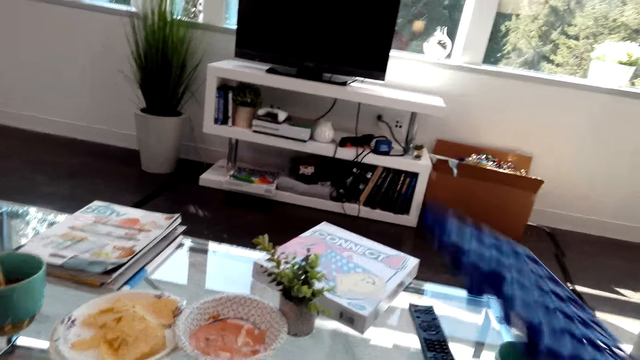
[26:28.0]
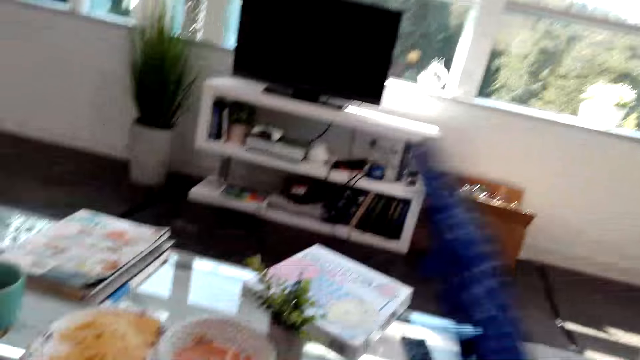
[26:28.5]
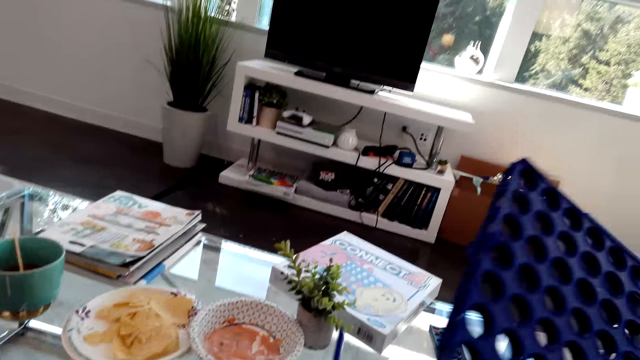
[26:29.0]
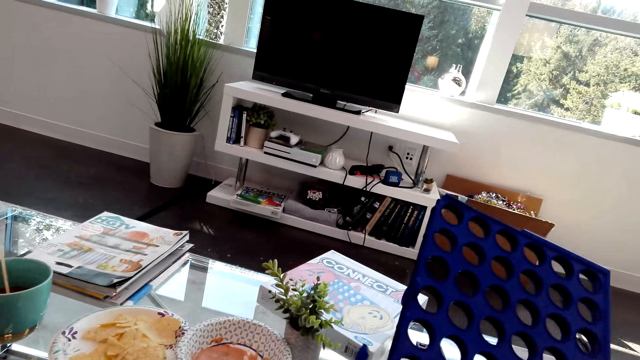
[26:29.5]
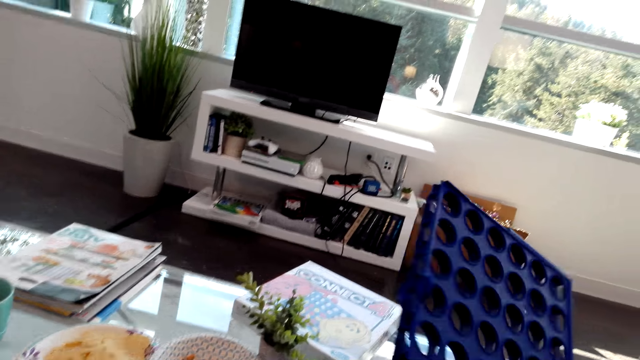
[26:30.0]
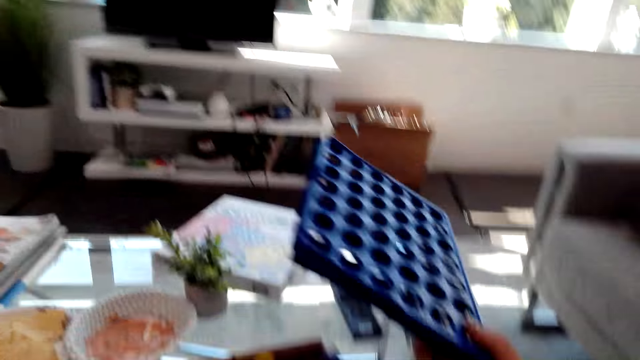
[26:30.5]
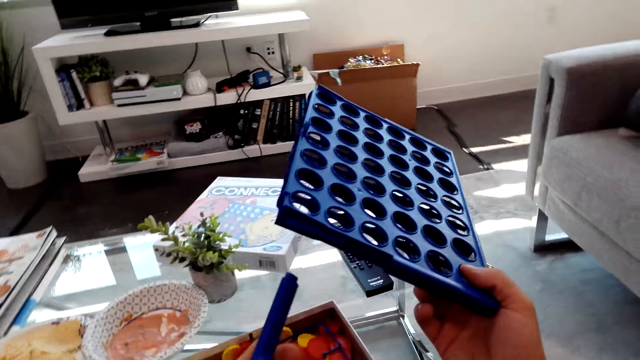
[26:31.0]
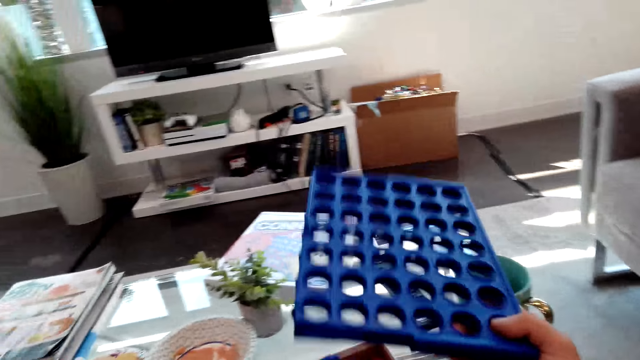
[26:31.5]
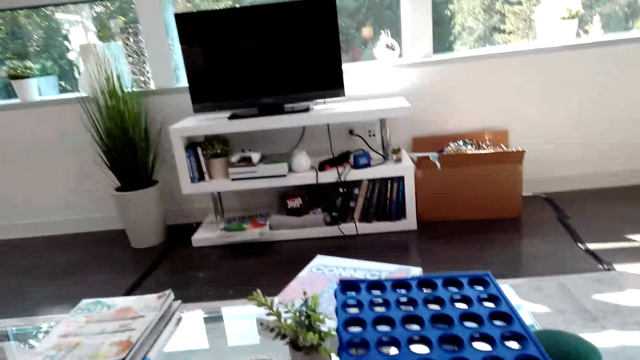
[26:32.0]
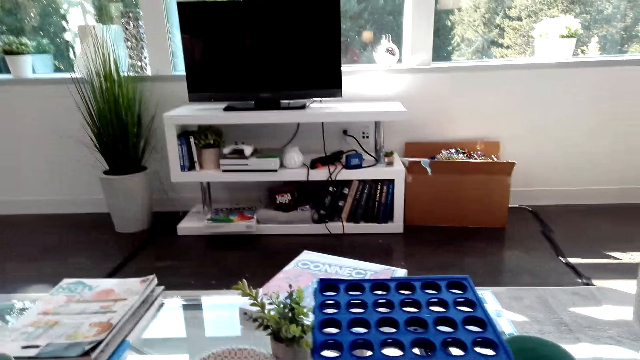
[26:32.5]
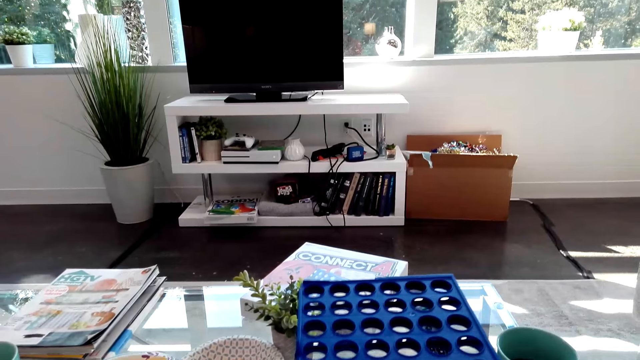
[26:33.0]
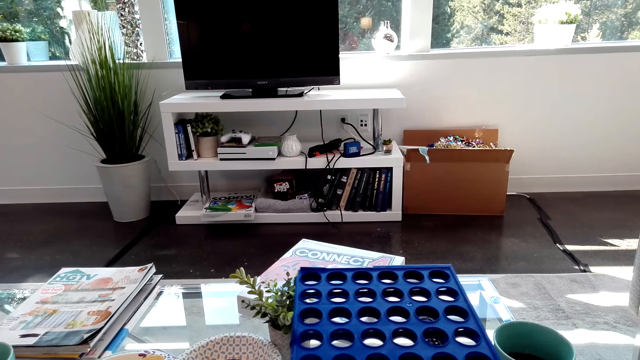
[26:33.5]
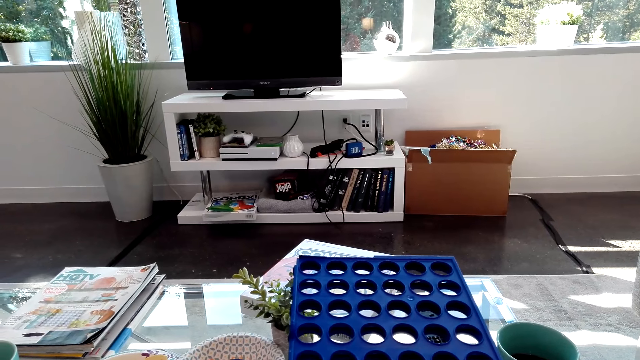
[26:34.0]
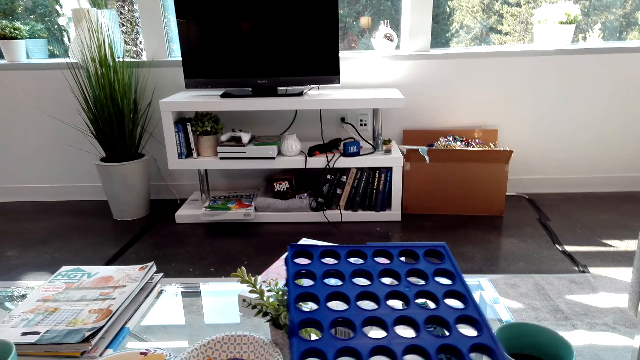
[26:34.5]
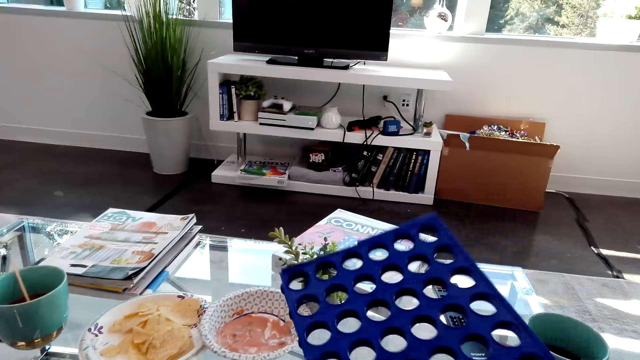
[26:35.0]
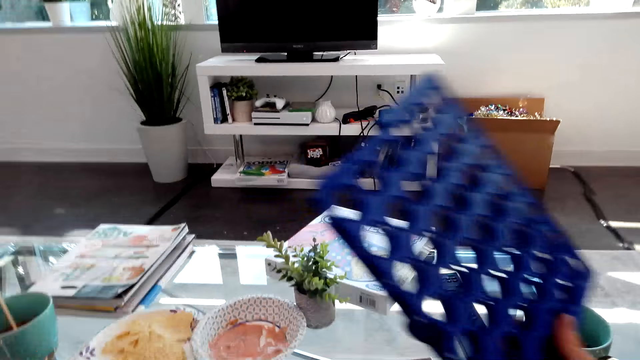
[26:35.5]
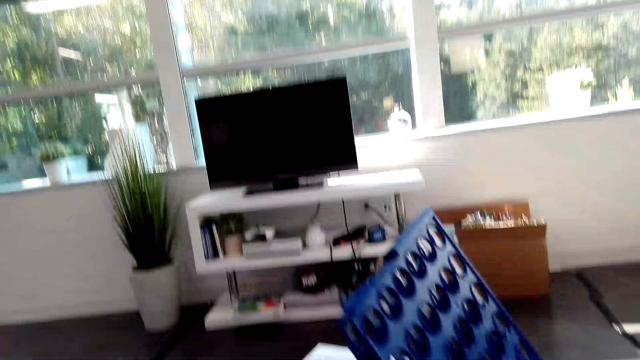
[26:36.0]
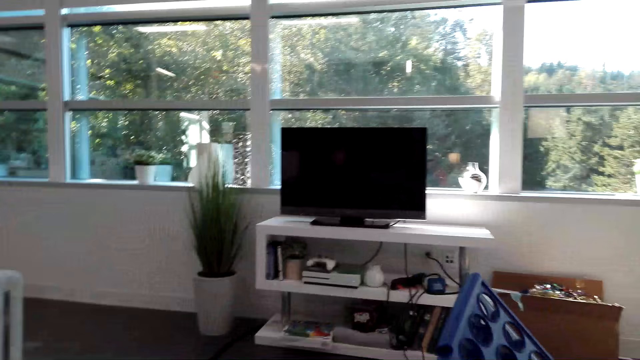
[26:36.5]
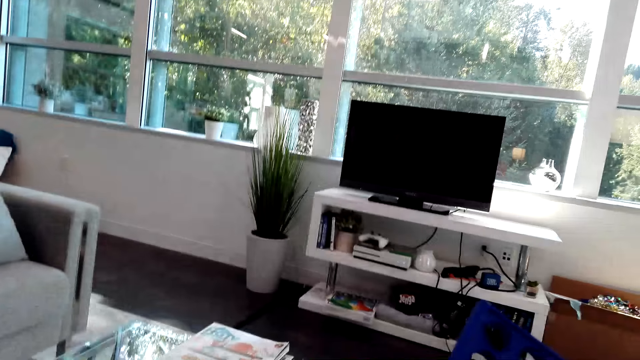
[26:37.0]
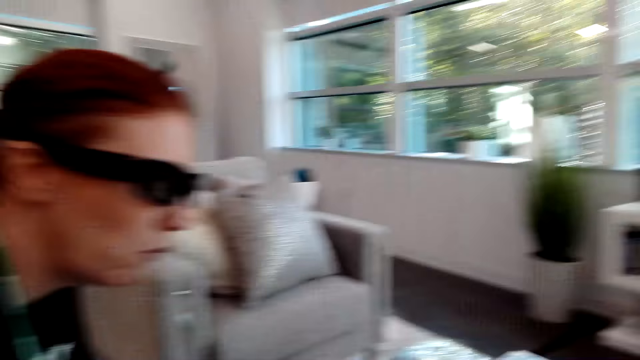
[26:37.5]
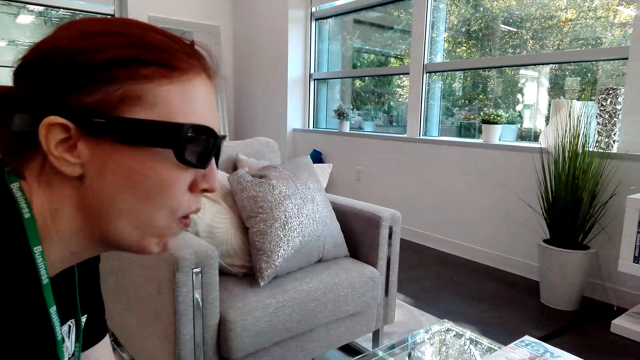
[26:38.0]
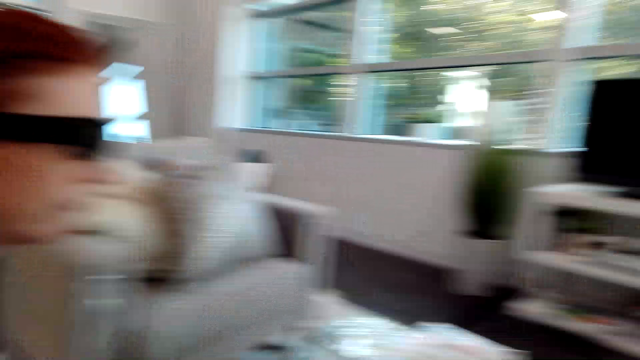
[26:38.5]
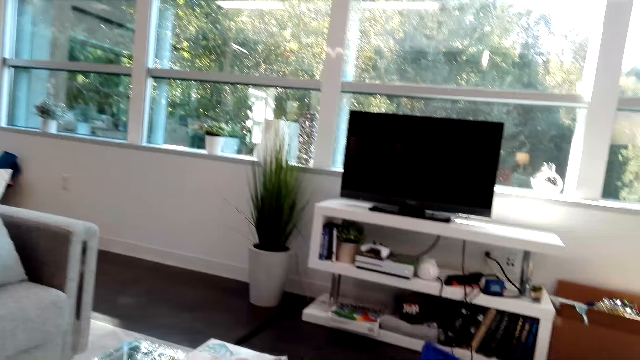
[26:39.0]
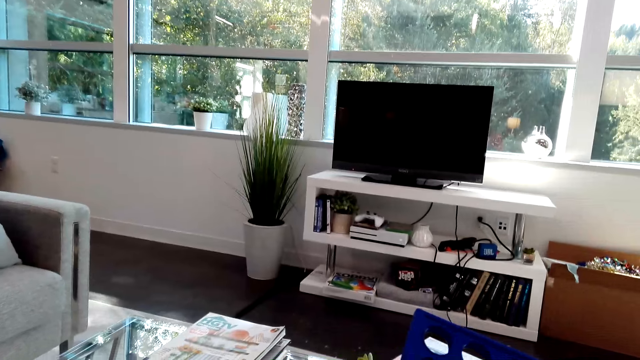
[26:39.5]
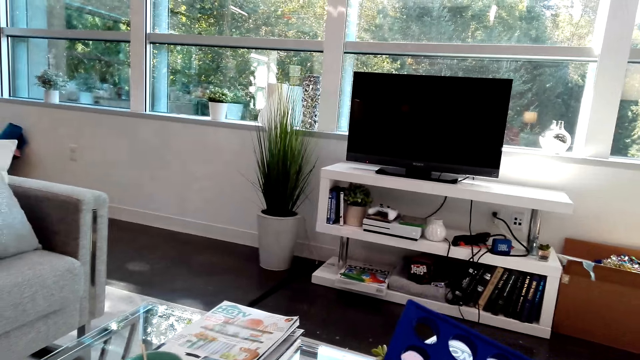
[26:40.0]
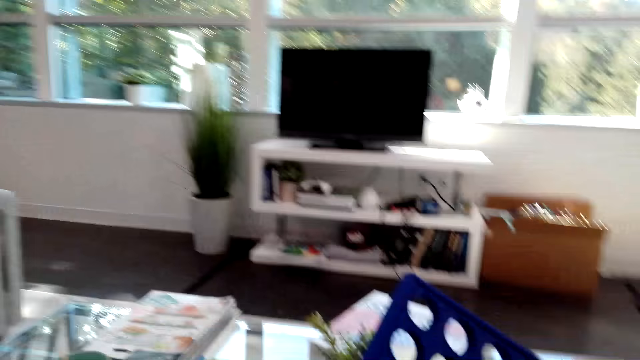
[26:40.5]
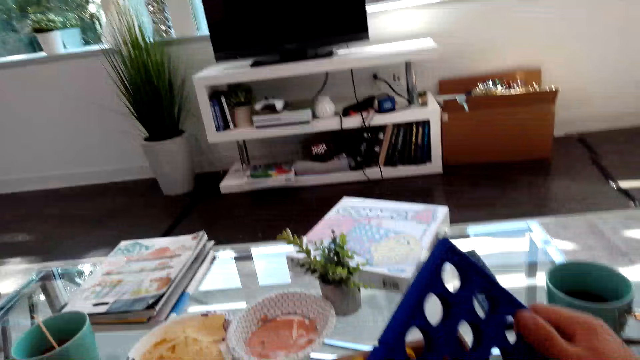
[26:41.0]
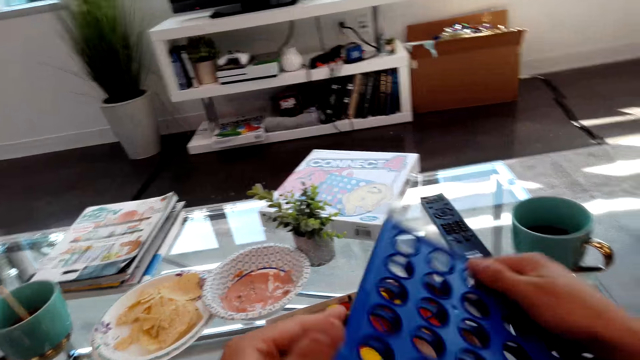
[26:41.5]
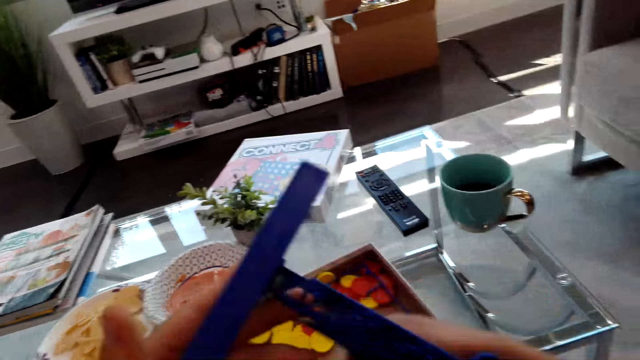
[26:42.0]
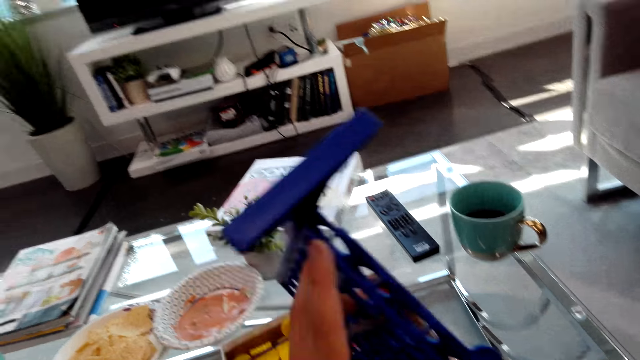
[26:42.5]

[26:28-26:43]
The camera wearer holds a Connect 4 game board. They look around. A lady chews snacks. The camera wearer holds the Connect 4 game board.

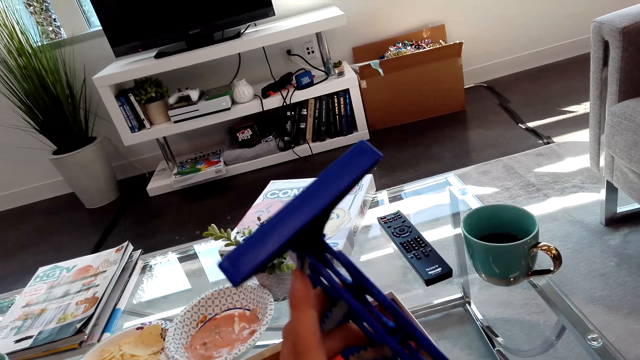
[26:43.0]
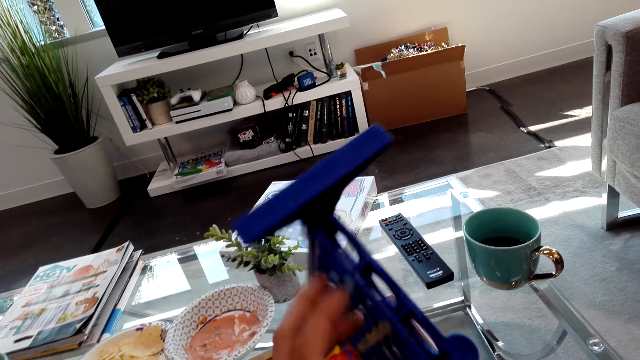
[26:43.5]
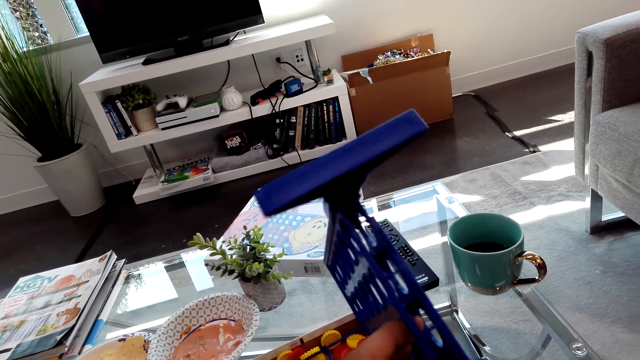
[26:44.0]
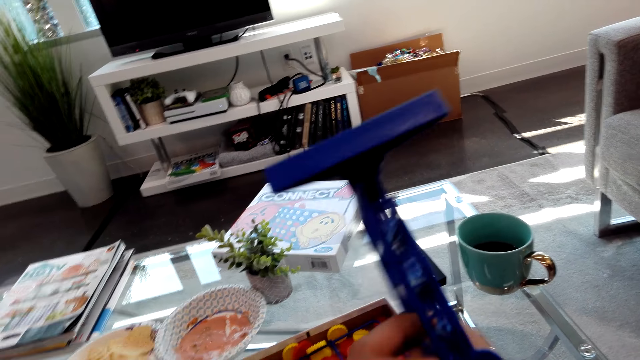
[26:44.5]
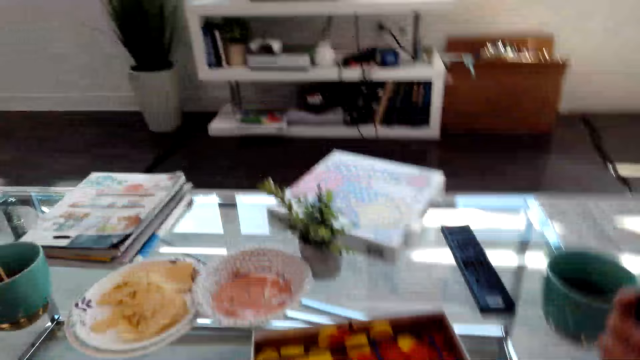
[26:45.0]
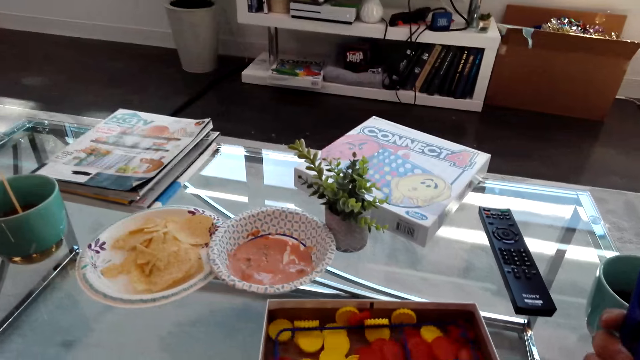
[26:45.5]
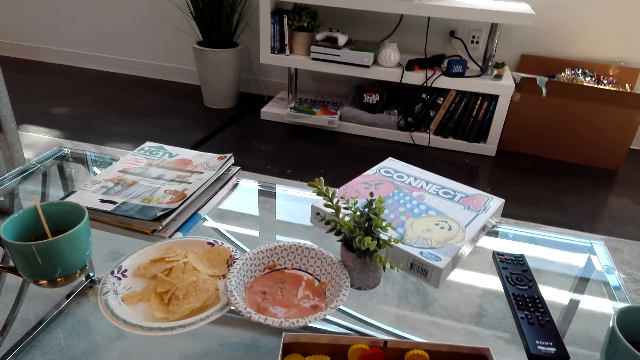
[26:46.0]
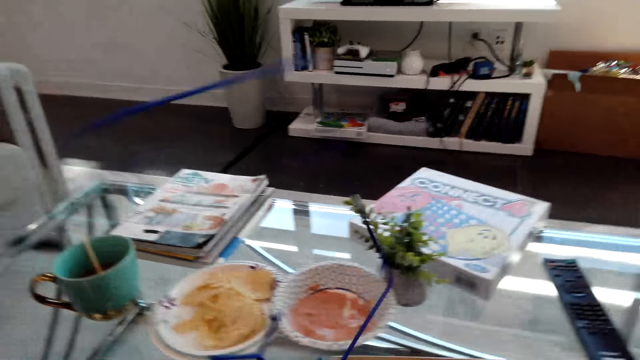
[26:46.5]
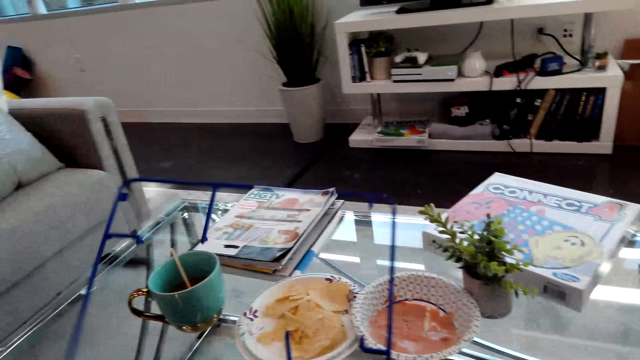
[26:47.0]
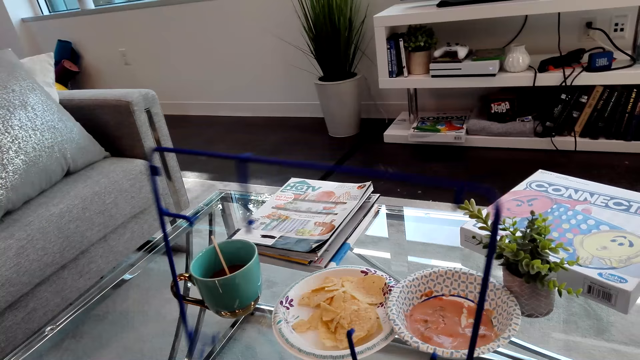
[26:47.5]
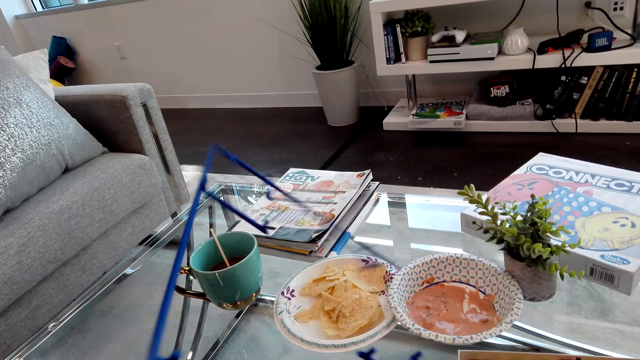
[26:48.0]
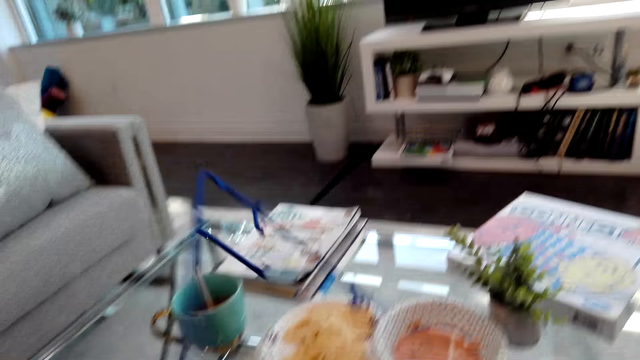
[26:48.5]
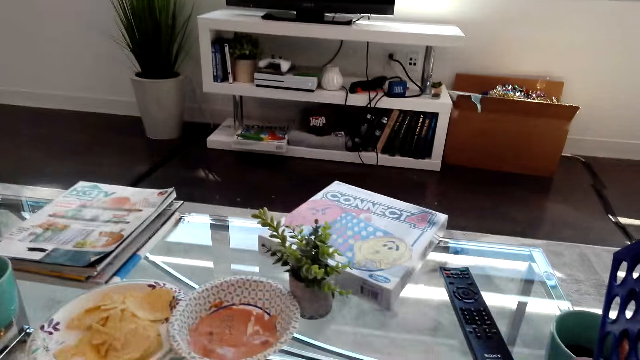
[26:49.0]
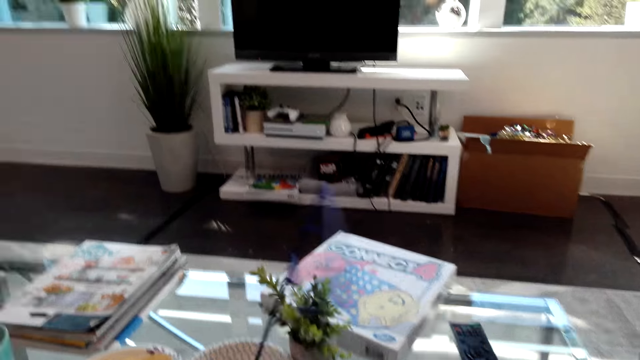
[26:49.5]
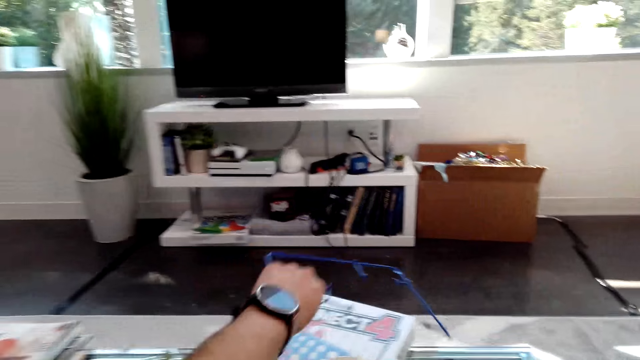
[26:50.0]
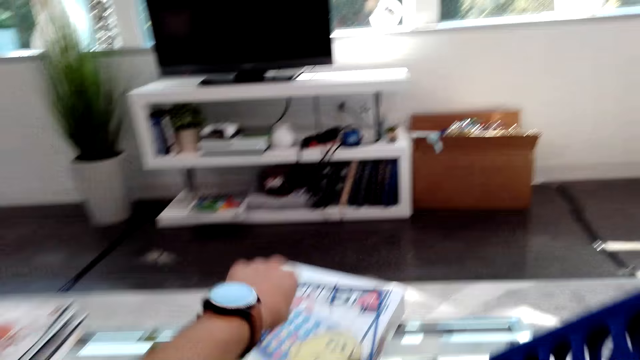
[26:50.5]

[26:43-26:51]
The camera wearer holds part of the Connect 4 game board.
